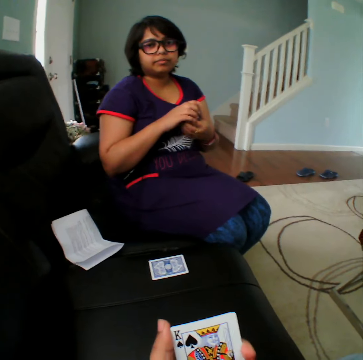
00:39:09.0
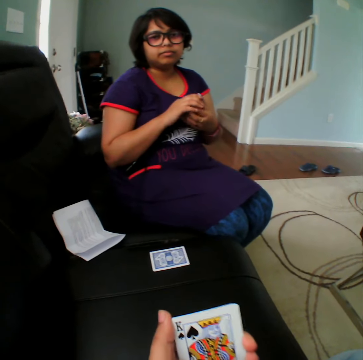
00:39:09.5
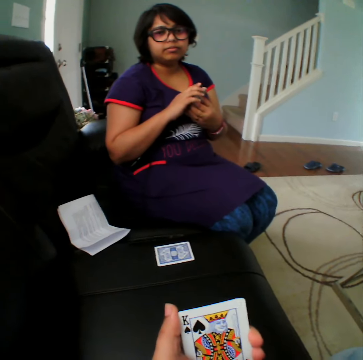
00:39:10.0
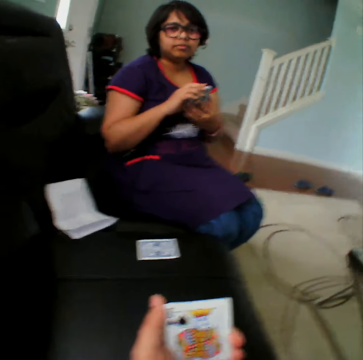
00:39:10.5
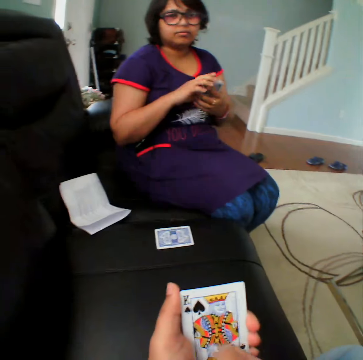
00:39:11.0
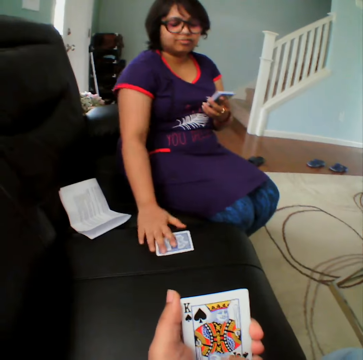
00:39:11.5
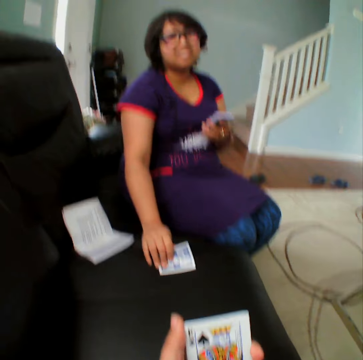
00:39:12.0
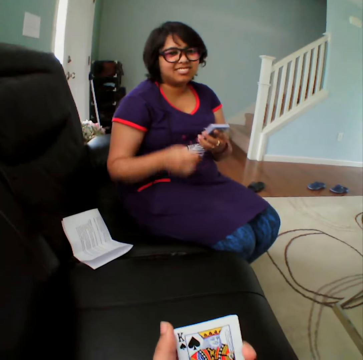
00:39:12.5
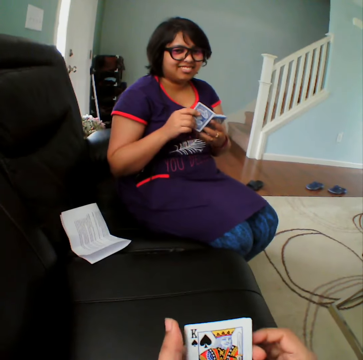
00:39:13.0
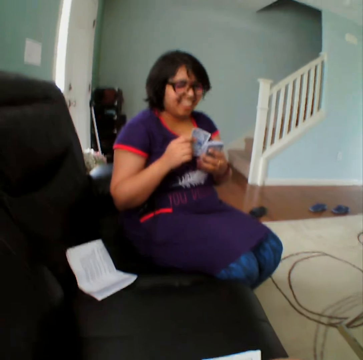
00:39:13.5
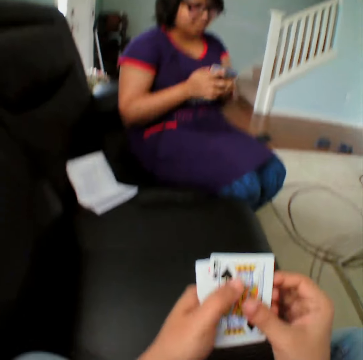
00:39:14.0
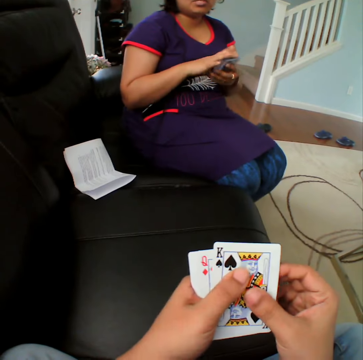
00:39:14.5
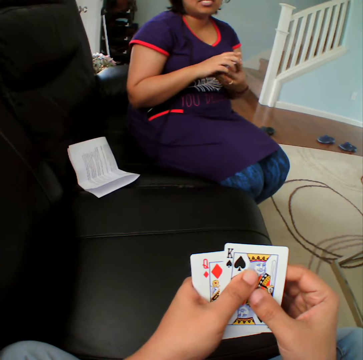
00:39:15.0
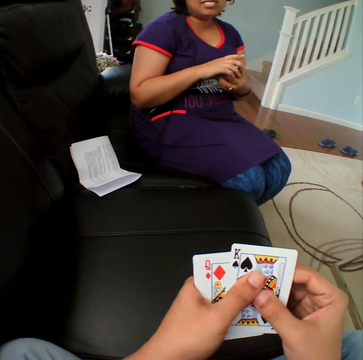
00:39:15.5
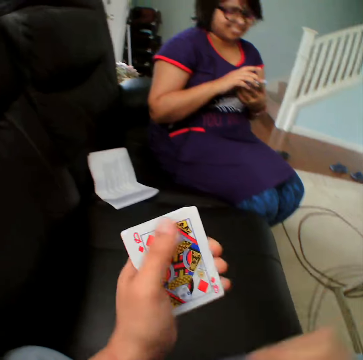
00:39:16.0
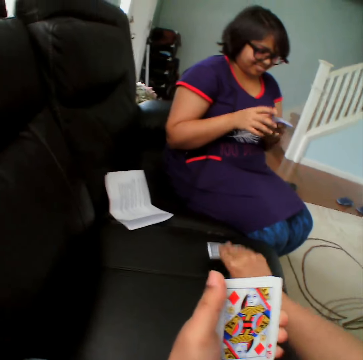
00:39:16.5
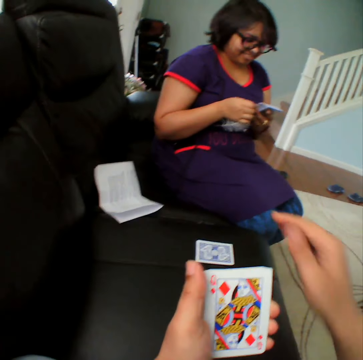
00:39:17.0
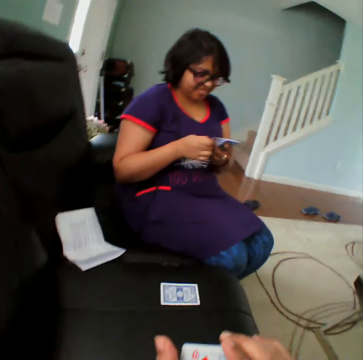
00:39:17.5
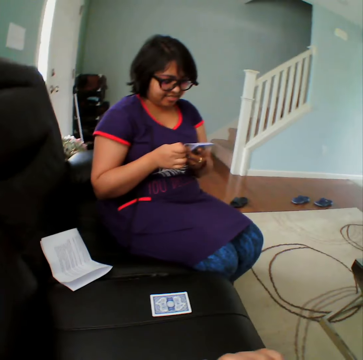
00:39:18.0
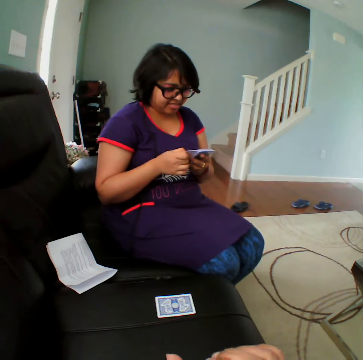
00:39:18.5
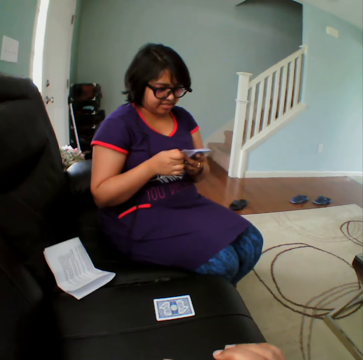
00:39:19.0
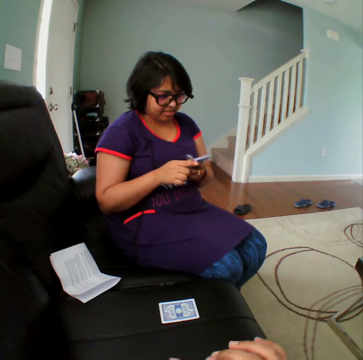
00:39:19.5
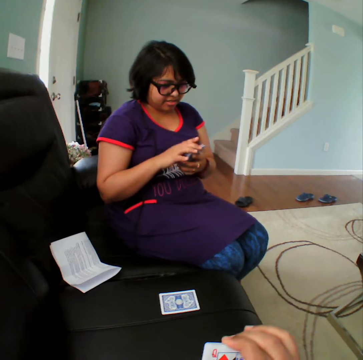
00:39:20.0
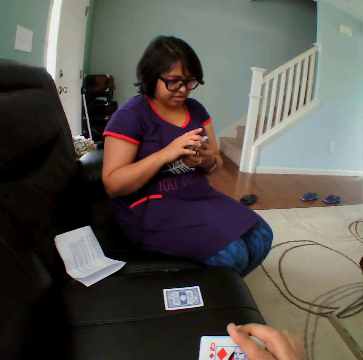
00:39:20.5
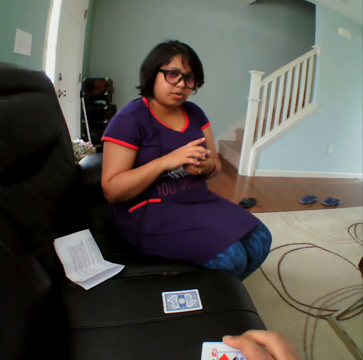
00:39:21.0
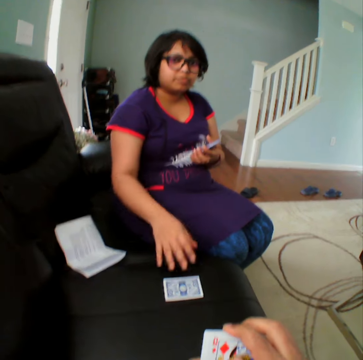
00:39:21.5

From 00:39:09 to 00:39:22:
A person picks up the card. The camera wearer selects the cards, picks up the card and places the card on the table. The person selects the cards.

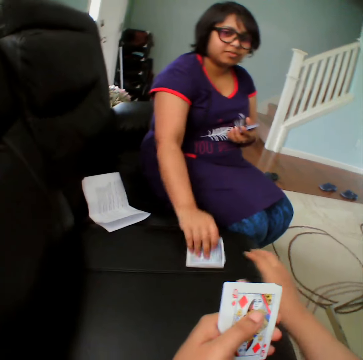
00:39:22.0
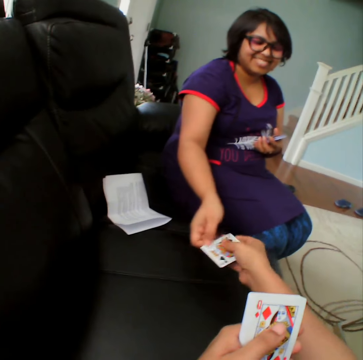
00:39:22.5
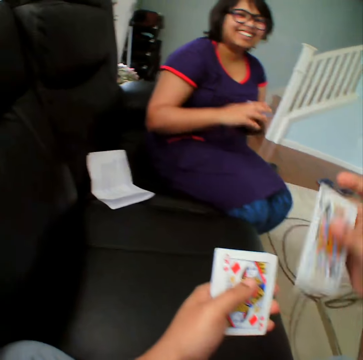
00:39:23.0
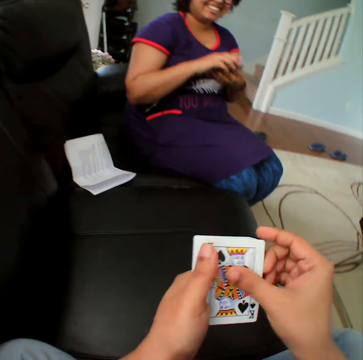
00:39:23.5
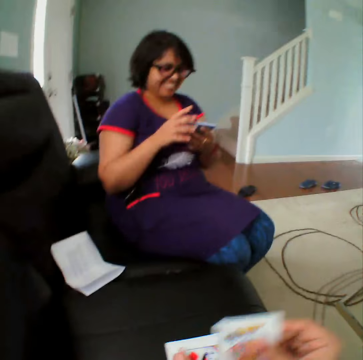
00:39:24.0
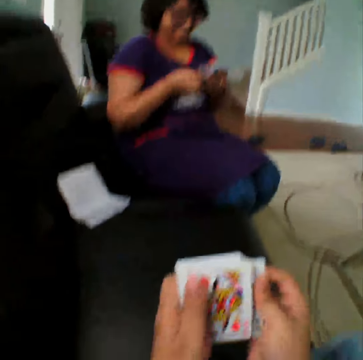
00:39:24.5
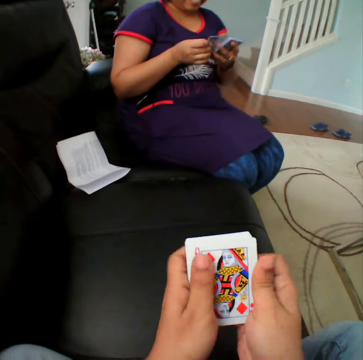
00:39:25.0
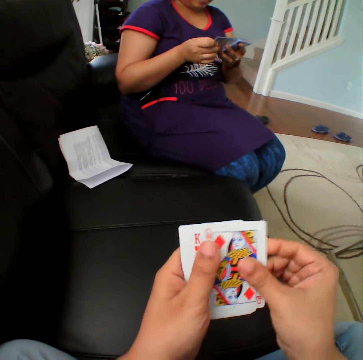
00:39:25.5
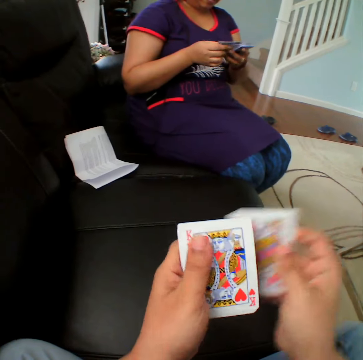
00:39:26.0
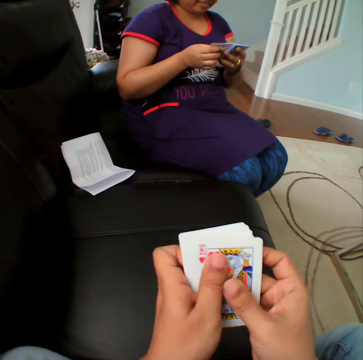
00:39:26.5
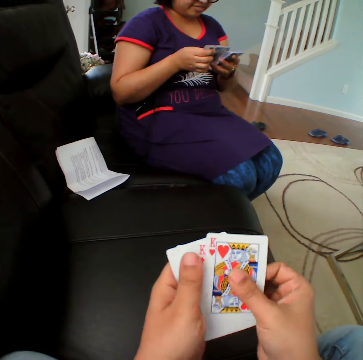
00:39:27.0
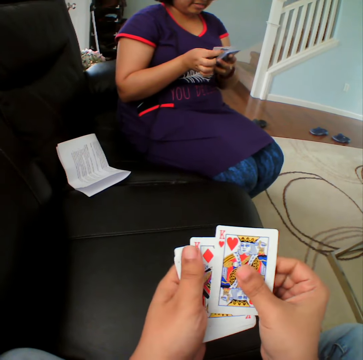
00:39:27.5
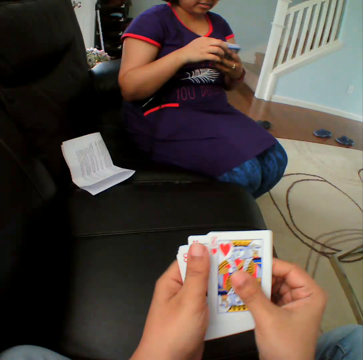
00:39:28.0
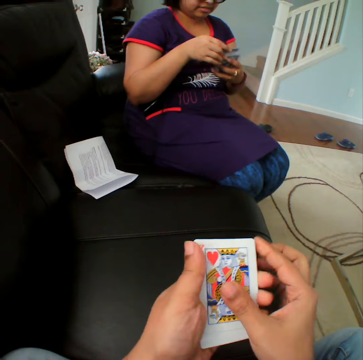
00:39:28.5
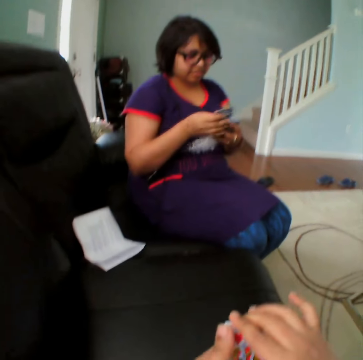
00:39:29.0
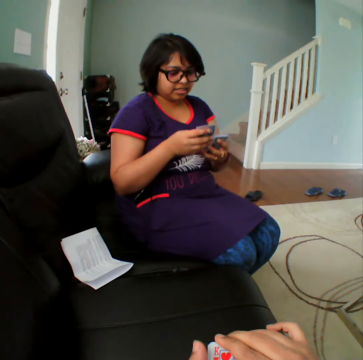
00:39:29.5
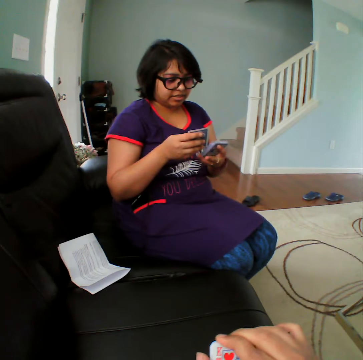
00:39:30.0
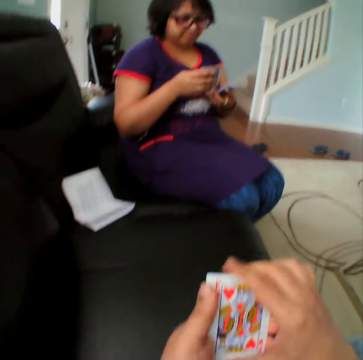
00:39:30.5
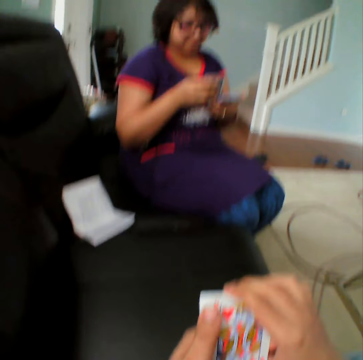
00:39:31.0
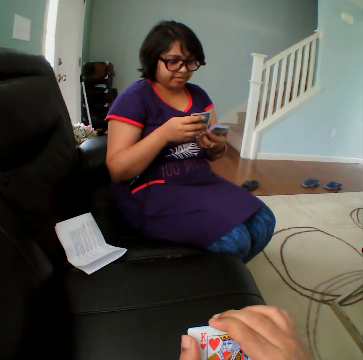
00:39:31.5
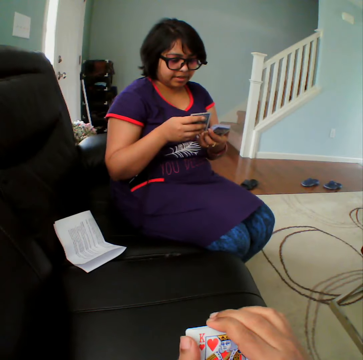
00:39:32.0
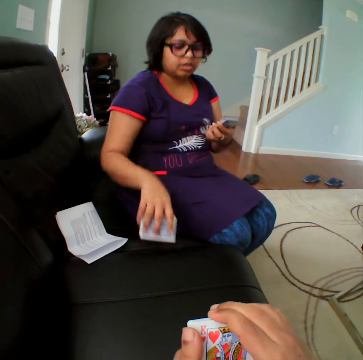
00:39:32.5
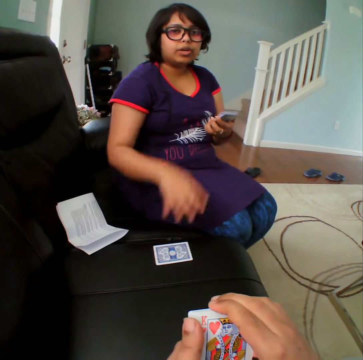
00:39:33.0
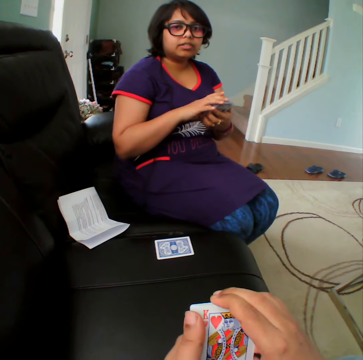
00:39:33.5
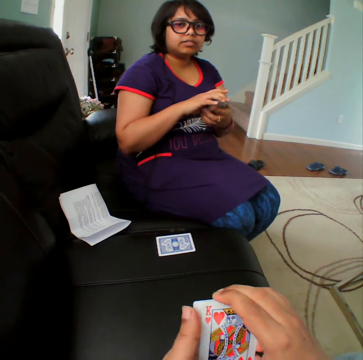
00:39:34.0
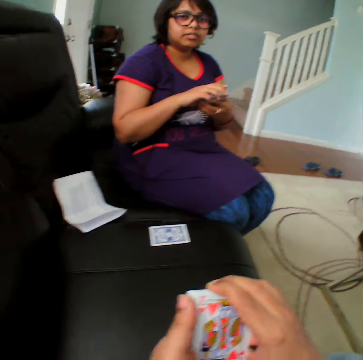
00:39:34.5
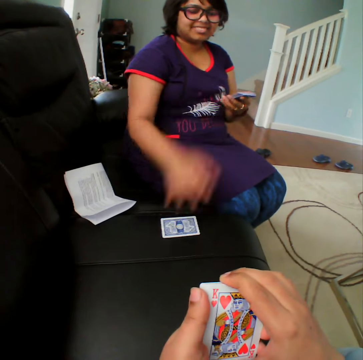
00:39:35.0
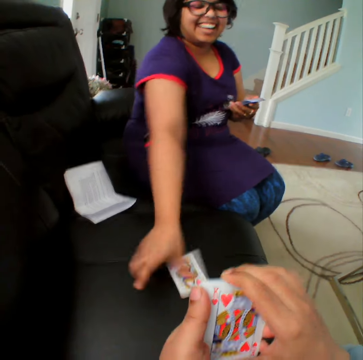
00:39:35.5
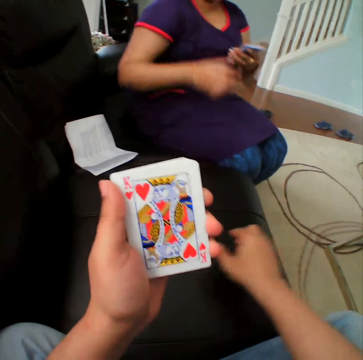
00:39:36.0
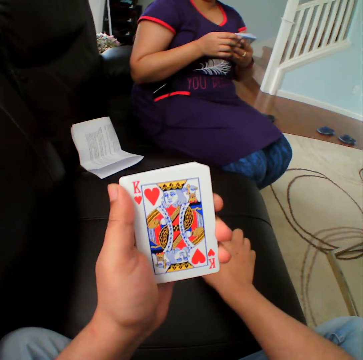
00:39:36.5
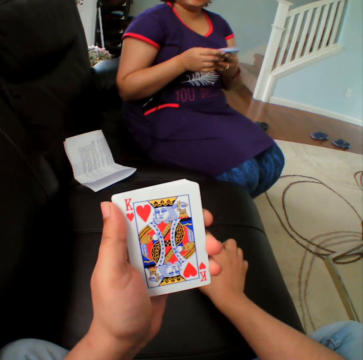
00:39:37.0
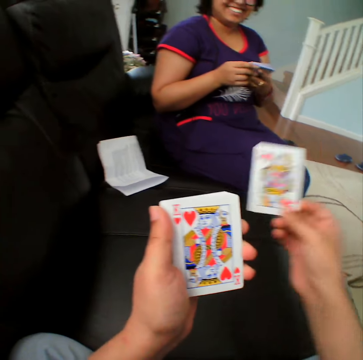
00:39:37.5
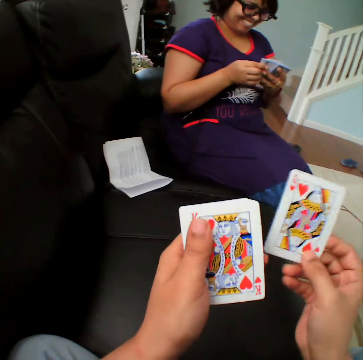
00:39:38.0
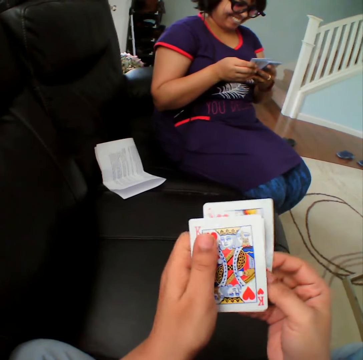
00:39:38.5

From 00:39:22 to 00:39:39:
A person picks up the card, turns the card and hands the card to the camera wearer. The camera wearer selects the cards. The person selects the cards, picks up the card and places the card in the couch. The person picks up the card, puts the card down and turns the card. The camera wearer picks up the card.

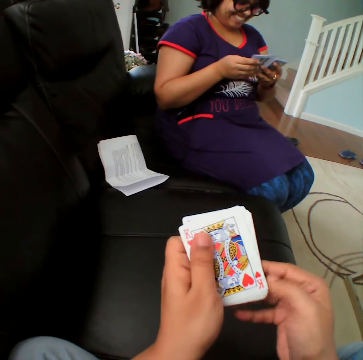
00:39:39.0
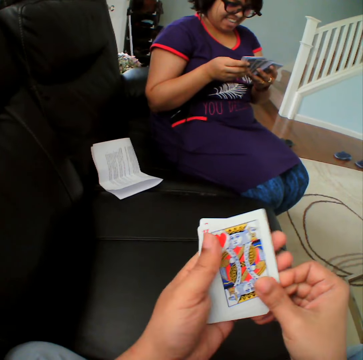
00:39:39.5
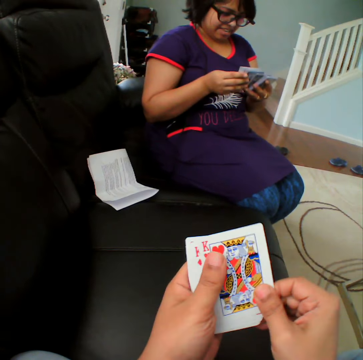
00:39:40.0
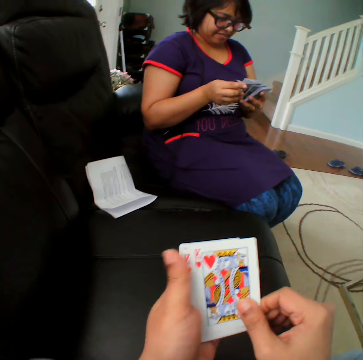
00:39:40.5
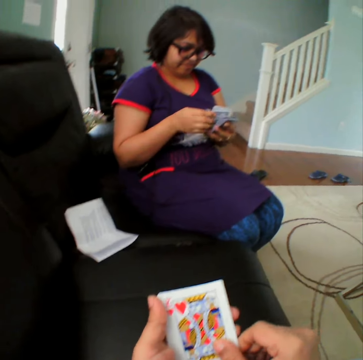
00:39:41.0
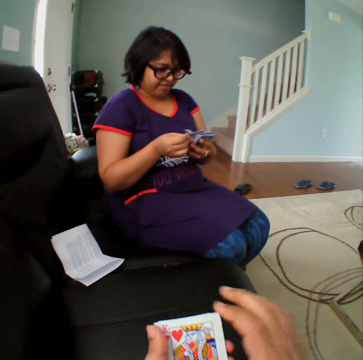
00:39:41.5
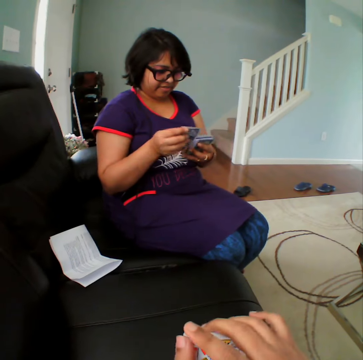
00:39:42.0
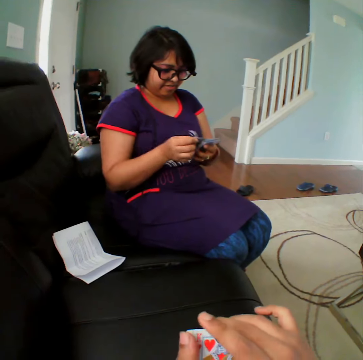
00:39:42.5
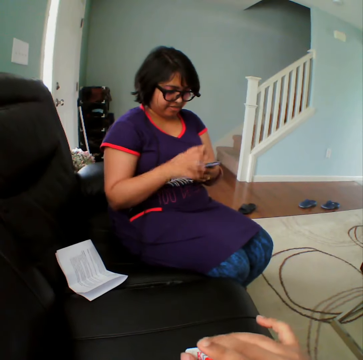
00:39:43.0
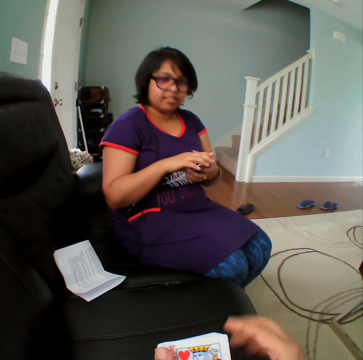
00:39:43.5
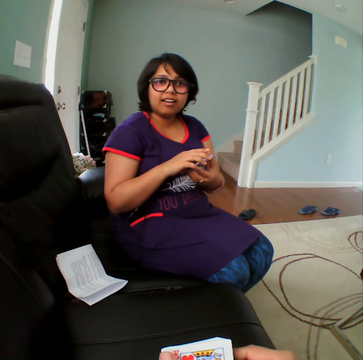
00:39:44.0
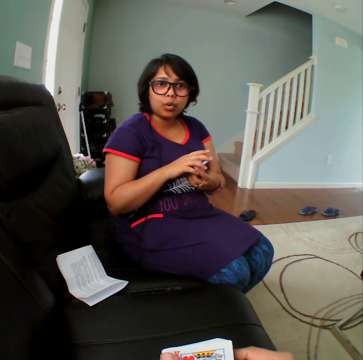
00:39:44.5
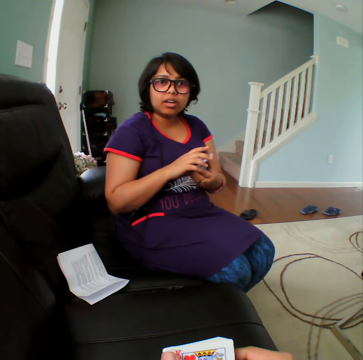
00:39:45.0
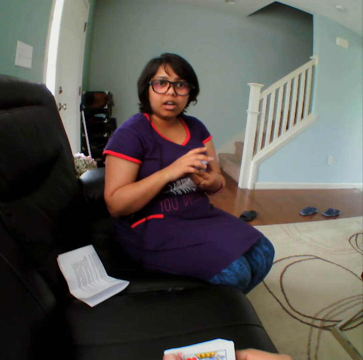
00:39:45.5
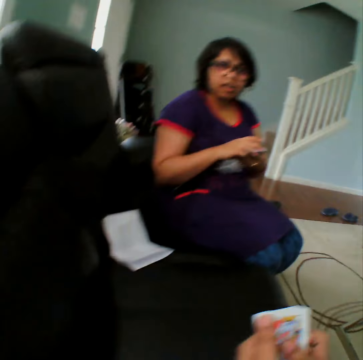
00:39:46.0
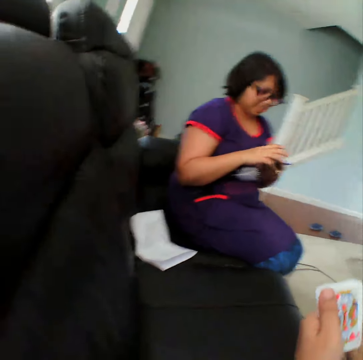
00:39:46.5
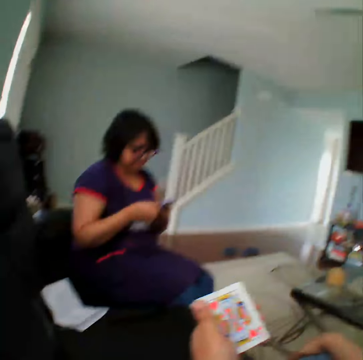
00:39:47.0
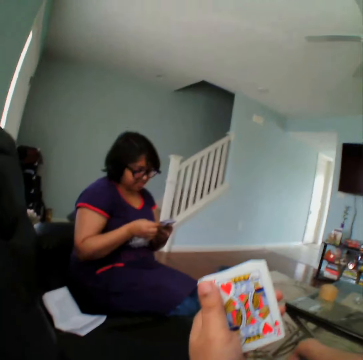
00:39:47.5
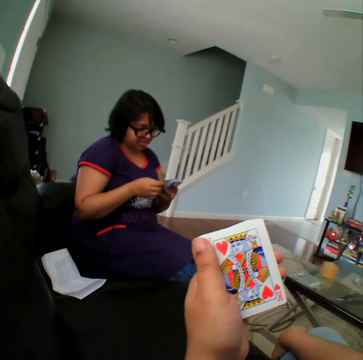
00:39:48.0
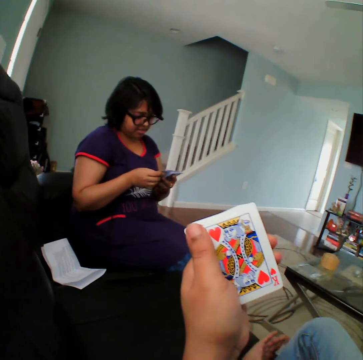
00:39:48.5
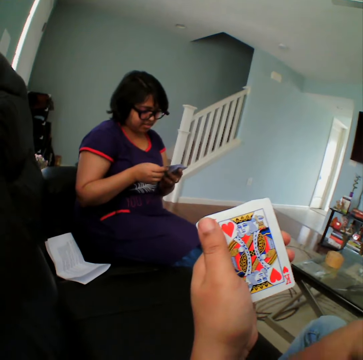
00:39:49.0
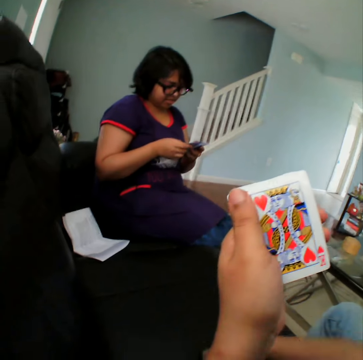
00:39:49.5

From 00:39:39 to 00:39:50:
The camera wearer selects the cards. A woman selects the cards. The camera wearer converses with the woman. The woman selects the cards.
